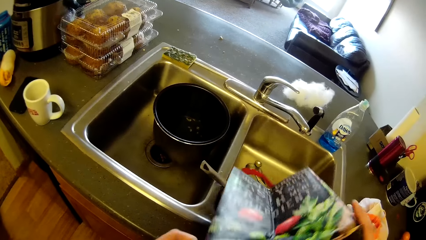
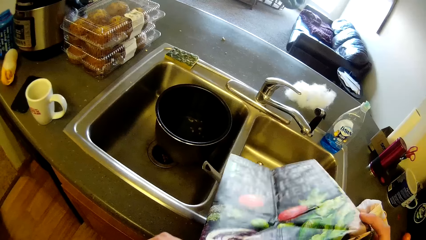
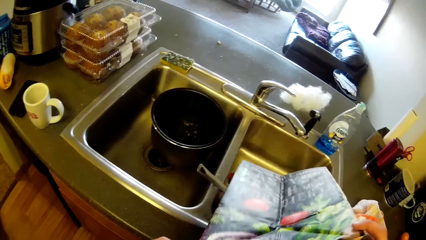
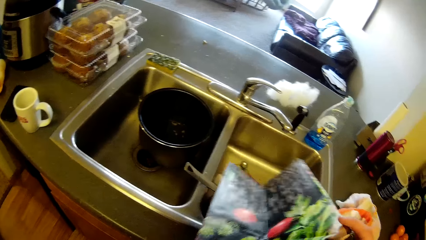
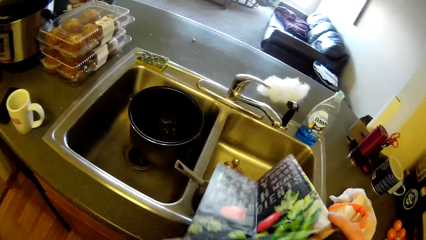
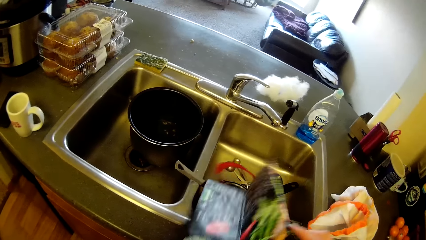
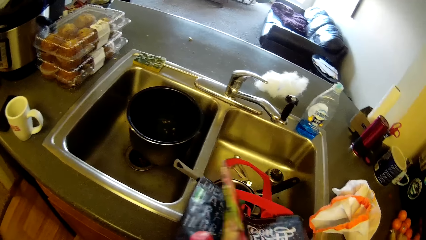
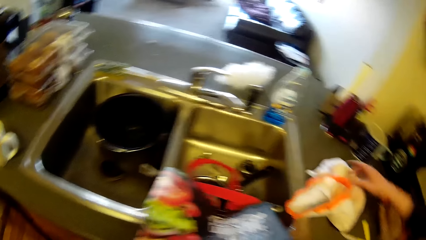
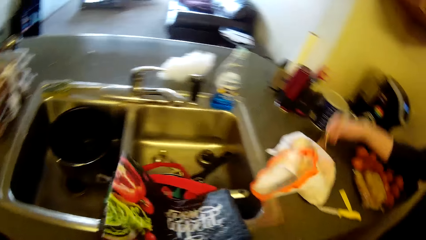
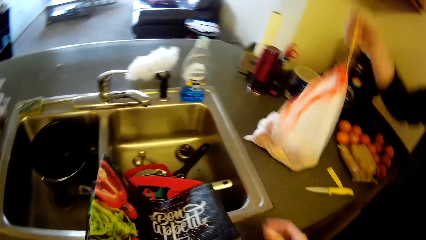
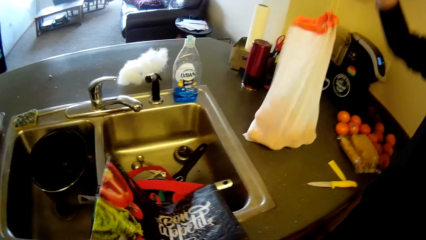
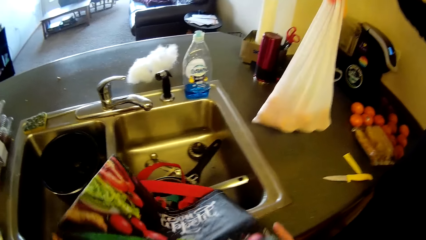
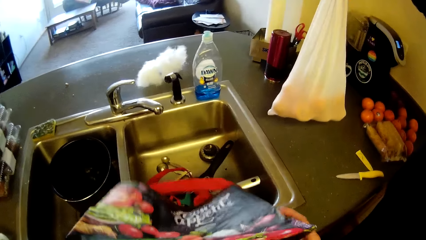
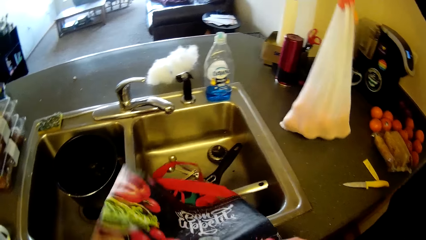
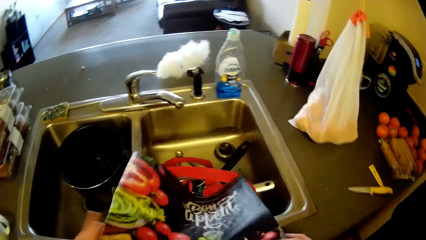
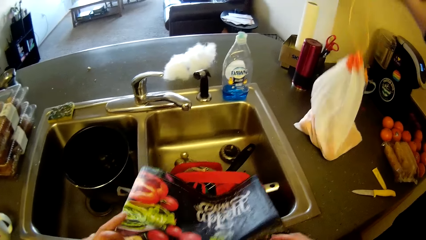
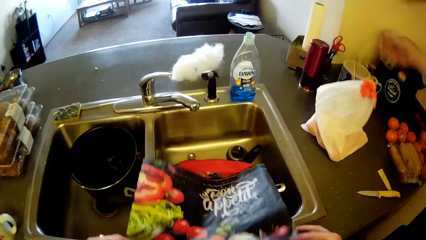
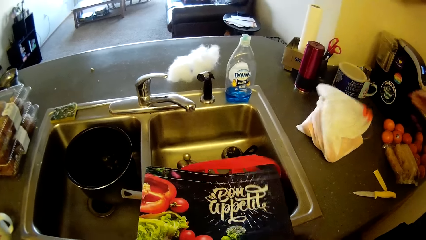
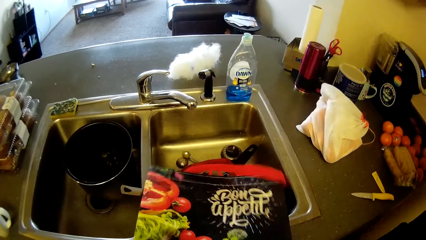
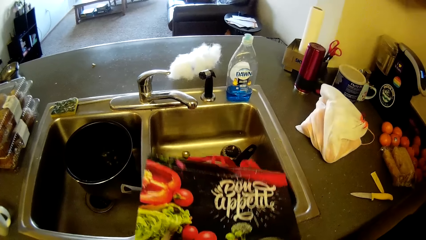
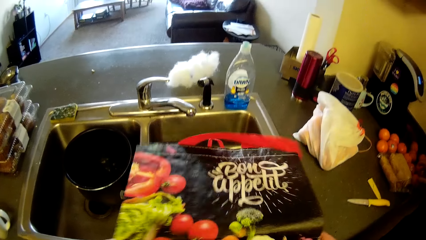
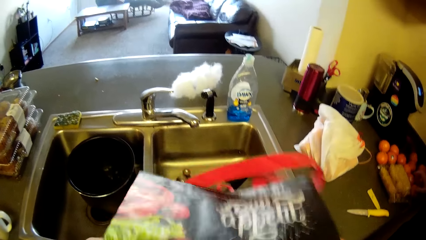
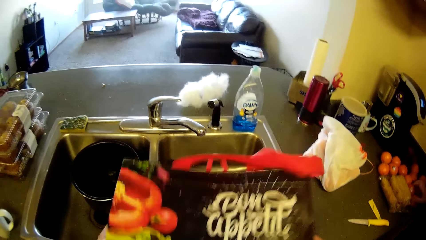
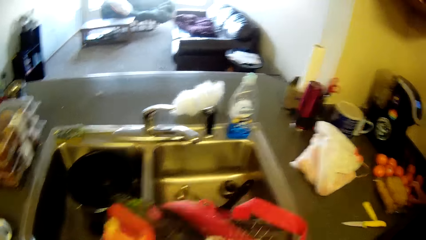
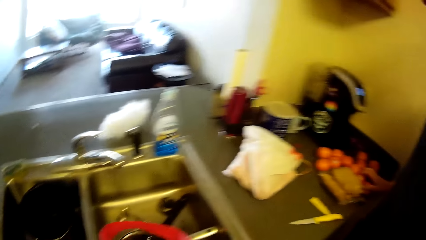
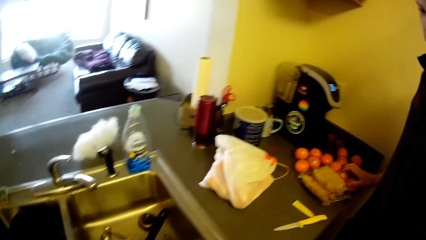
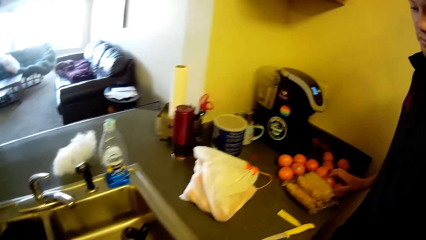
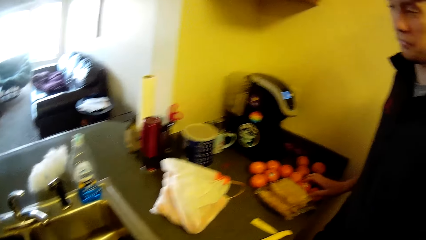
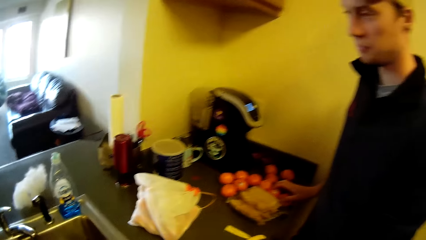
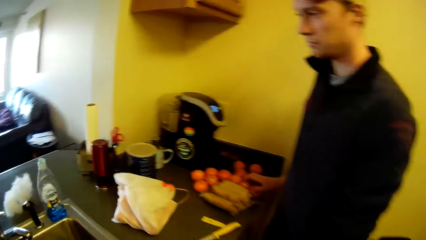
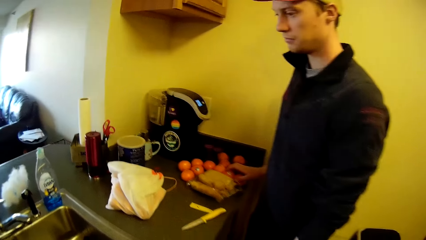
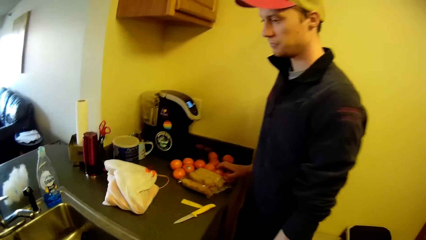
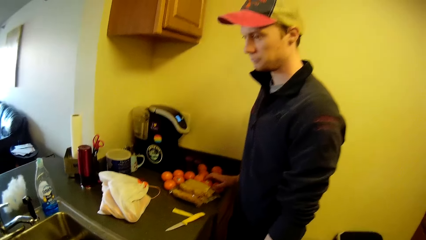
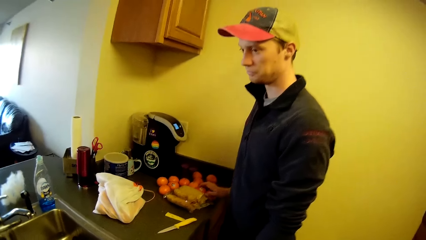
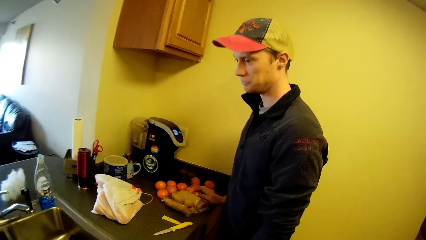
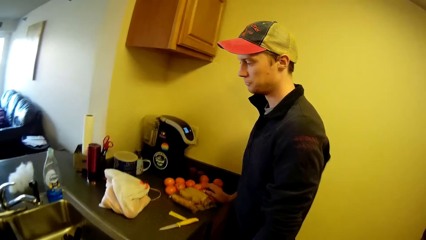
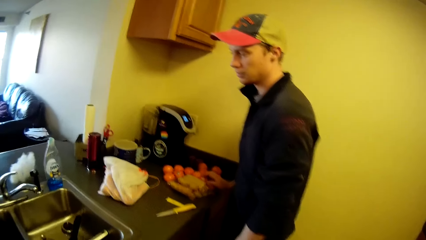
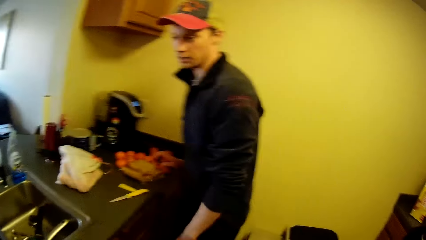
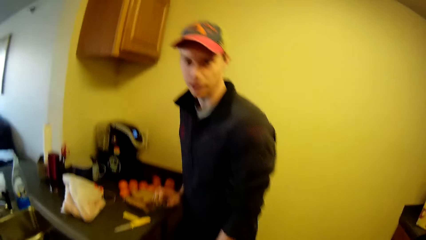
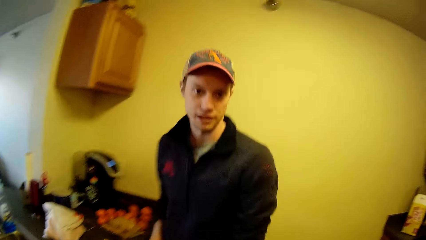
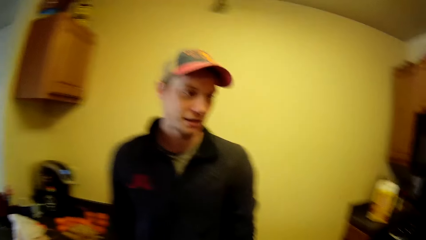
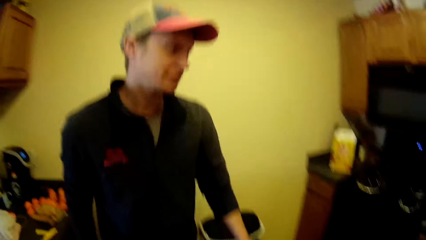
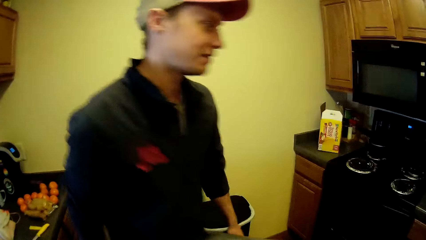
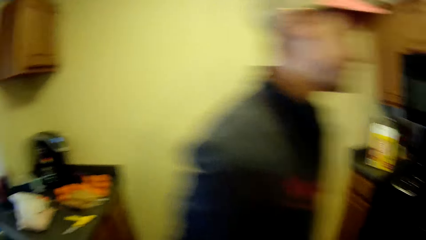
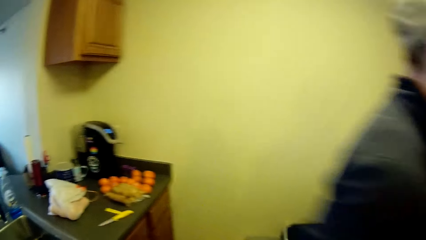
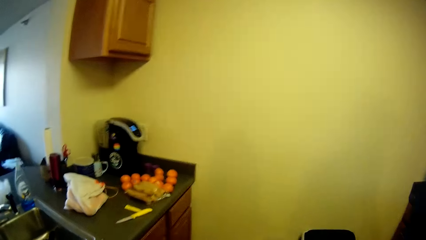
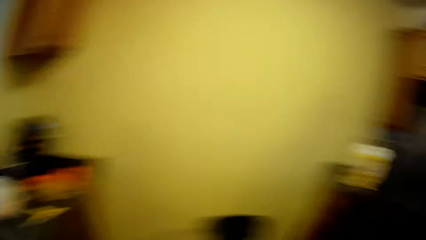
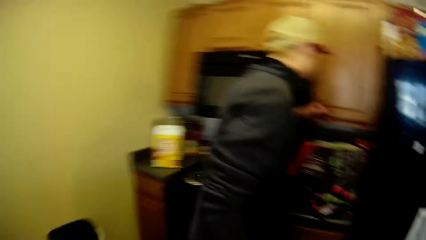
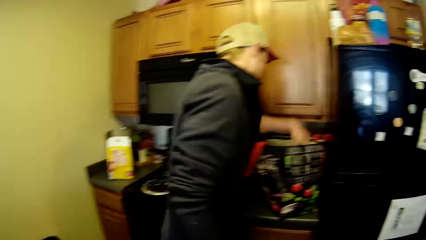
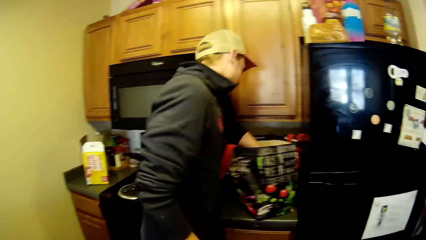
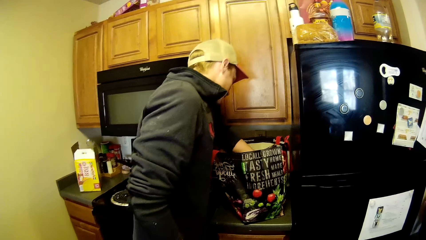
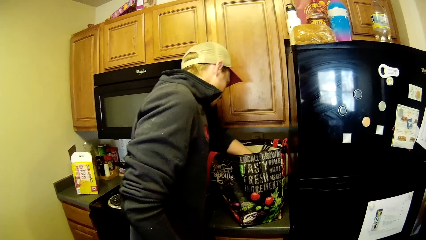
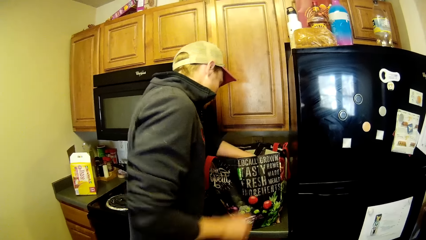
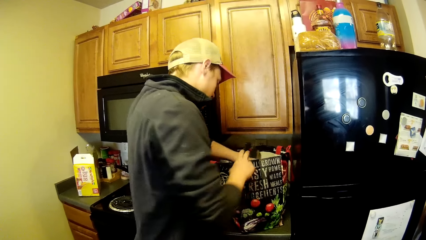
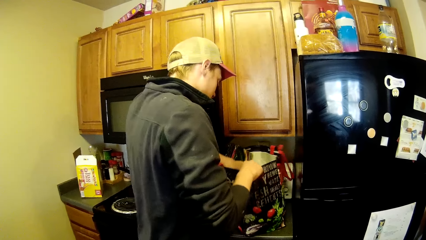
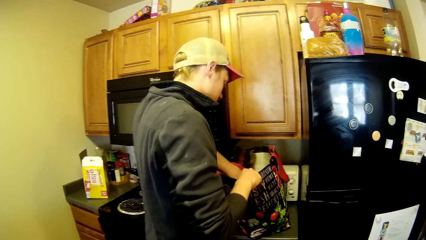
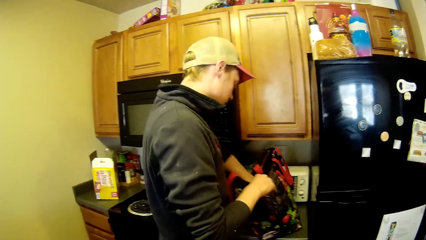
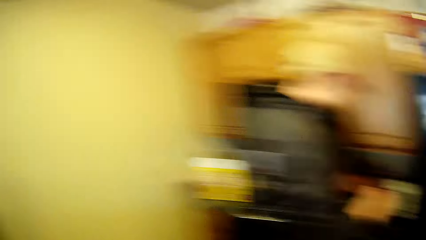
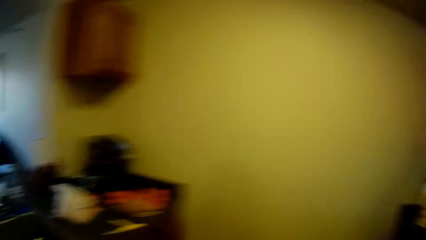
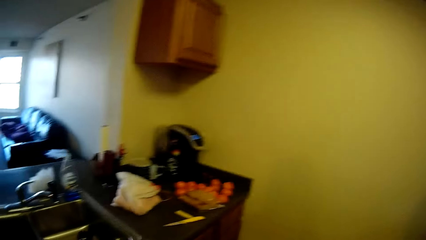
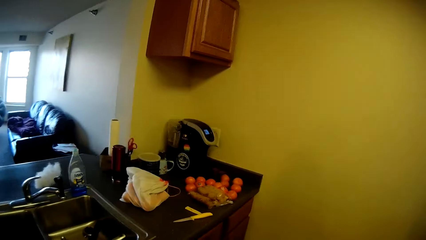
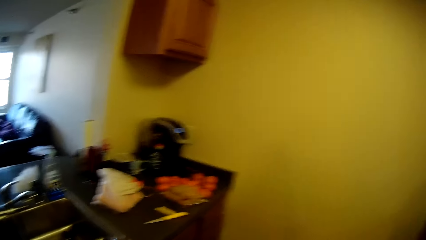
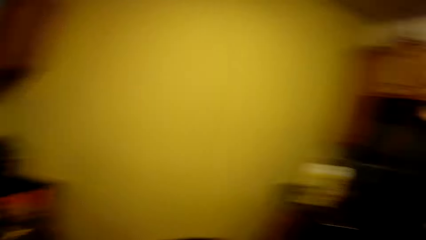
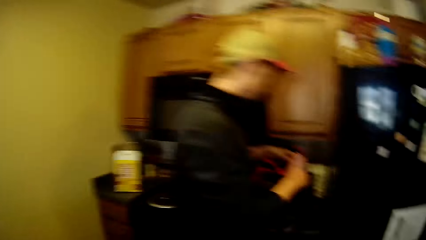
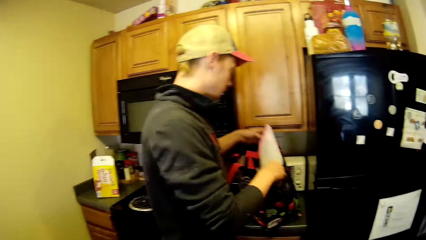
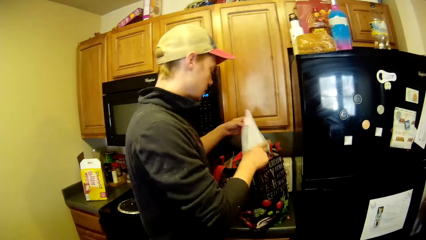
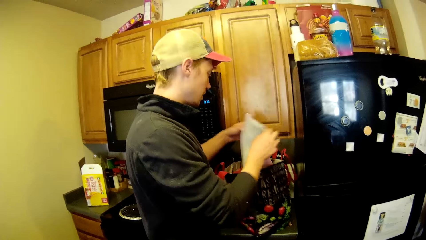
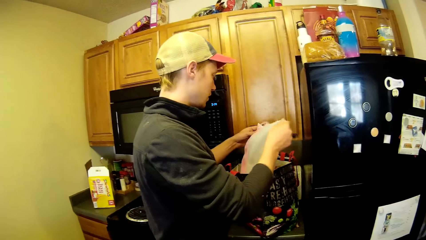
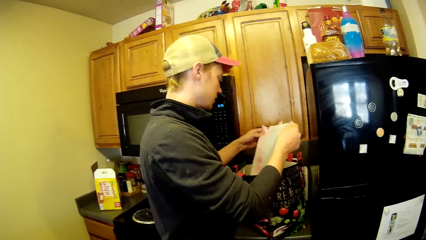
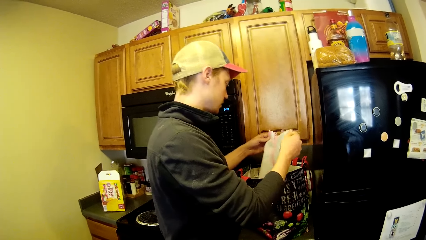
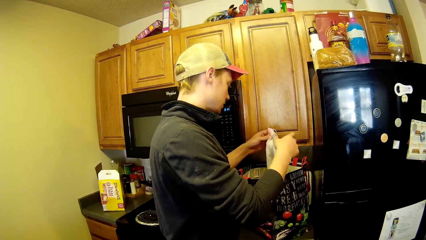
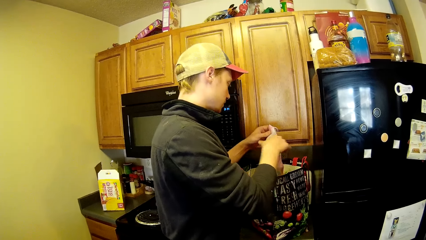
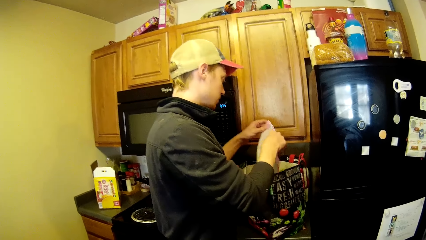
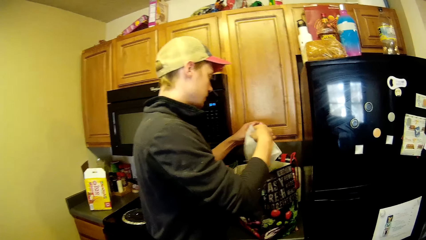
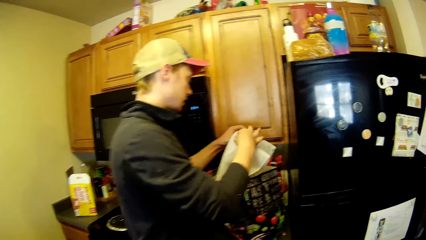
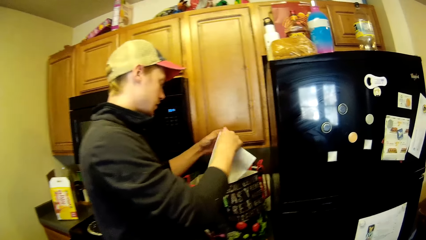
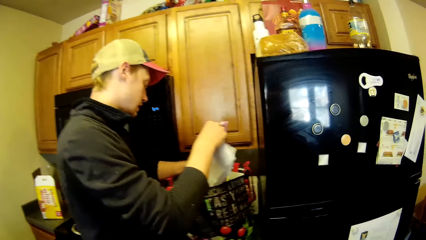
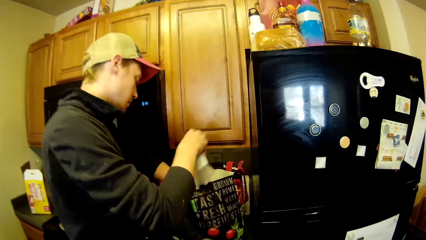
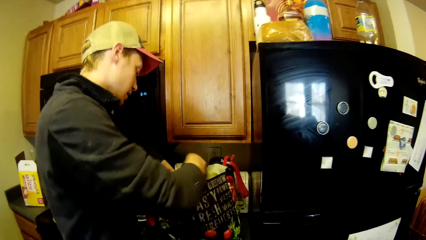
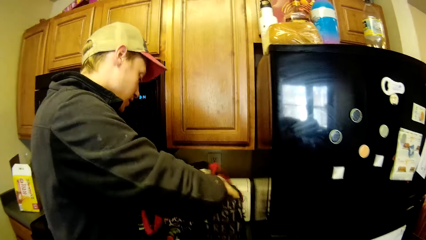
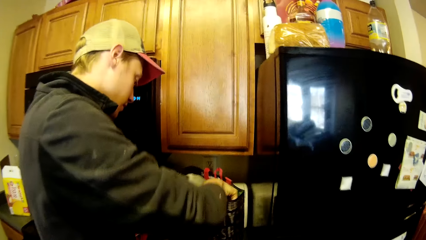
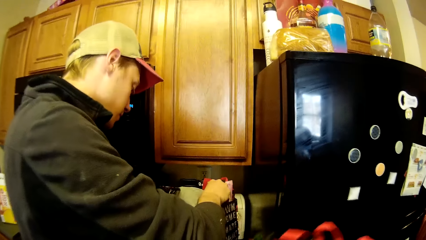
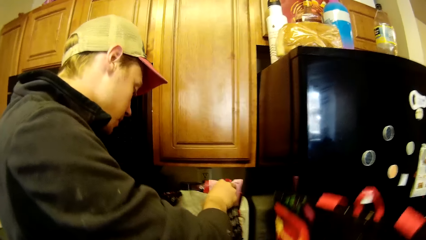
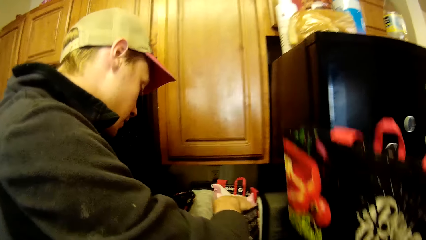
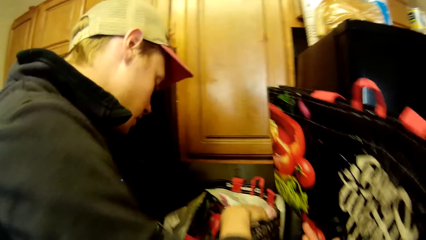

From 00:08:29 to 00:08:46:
The camera wearer lifts the bag from the edge of the sink. They look around the room. They communicate with a man. The man searches through the bag on the kitchen slab. The man takes out another empty bag from the bag on the slab. The camera wearer walks towards the man.
